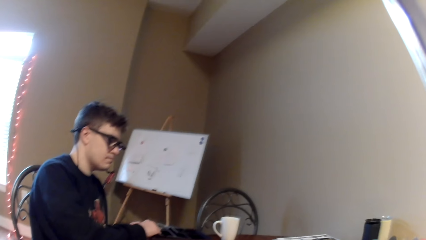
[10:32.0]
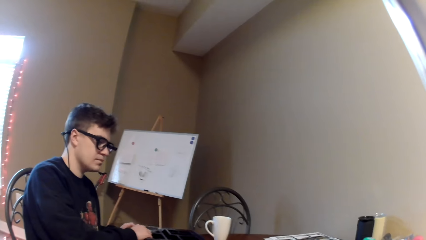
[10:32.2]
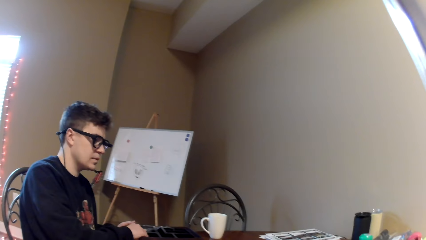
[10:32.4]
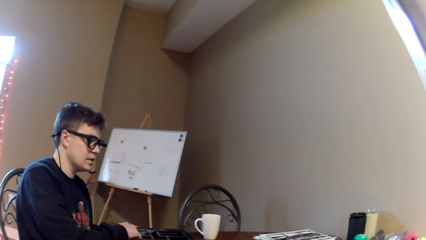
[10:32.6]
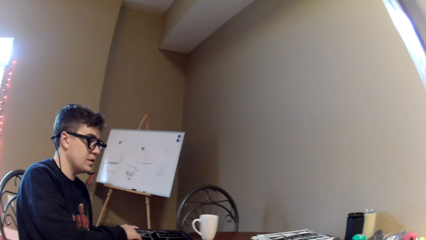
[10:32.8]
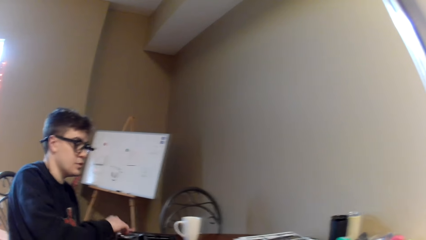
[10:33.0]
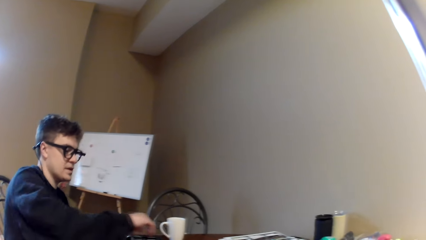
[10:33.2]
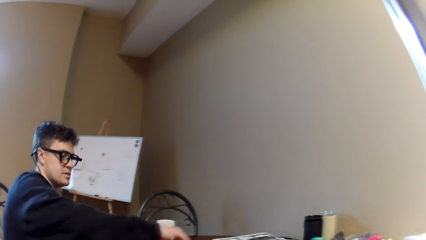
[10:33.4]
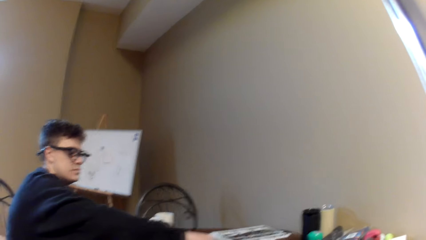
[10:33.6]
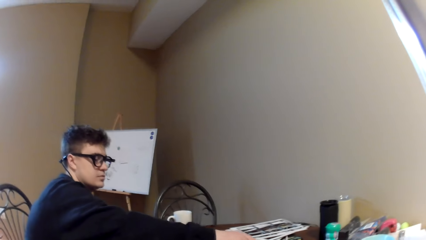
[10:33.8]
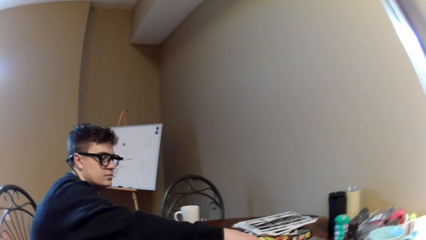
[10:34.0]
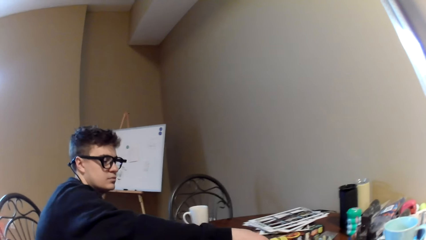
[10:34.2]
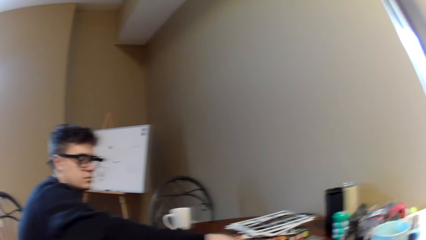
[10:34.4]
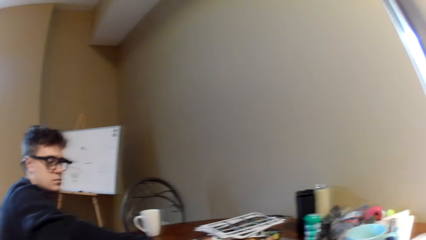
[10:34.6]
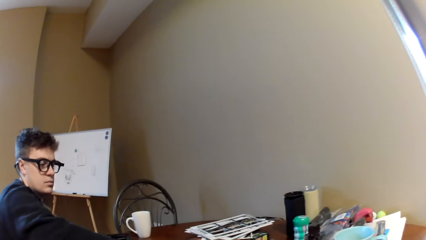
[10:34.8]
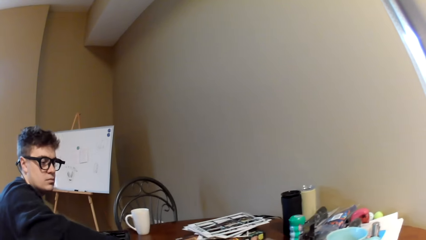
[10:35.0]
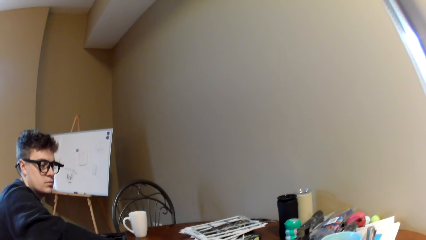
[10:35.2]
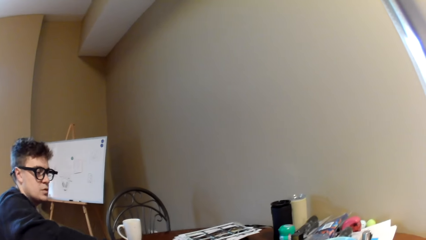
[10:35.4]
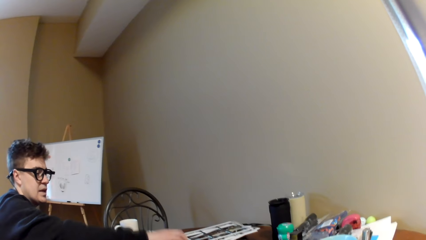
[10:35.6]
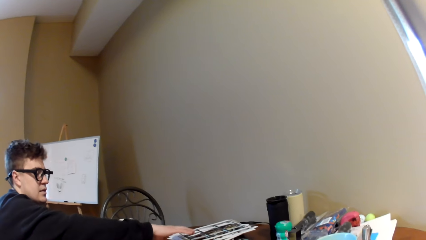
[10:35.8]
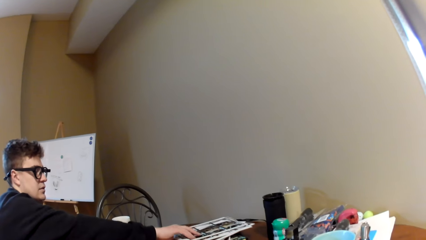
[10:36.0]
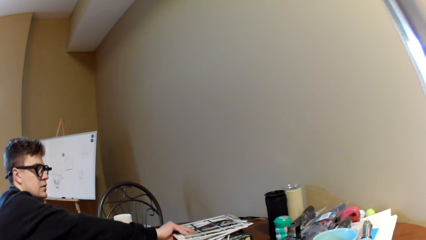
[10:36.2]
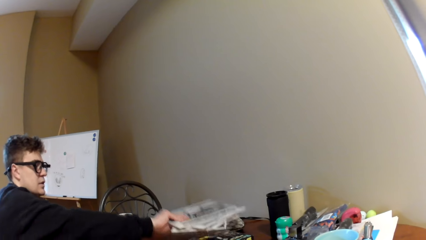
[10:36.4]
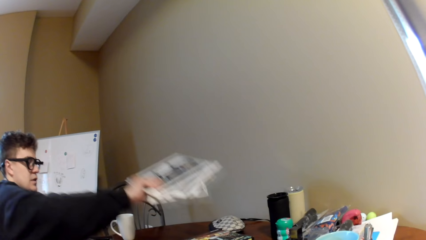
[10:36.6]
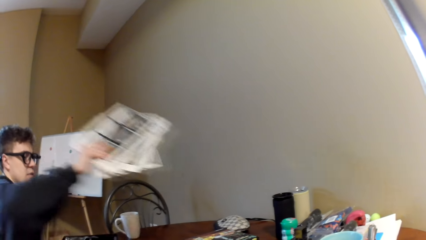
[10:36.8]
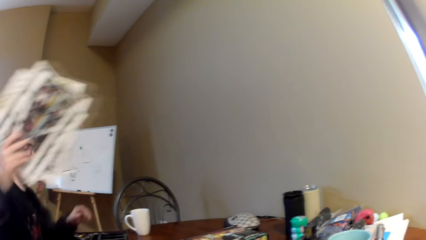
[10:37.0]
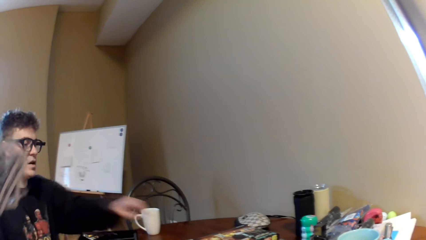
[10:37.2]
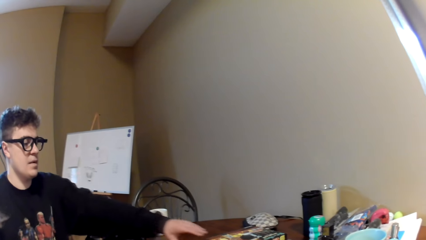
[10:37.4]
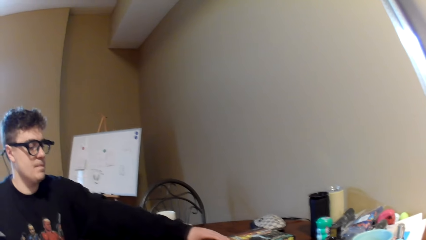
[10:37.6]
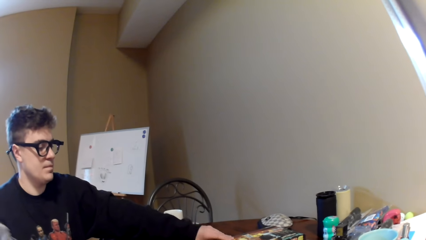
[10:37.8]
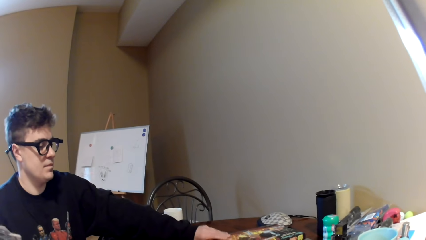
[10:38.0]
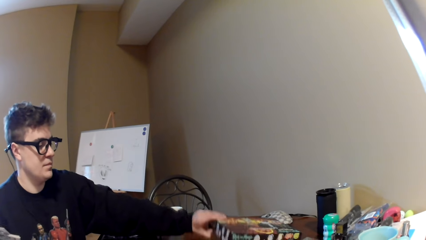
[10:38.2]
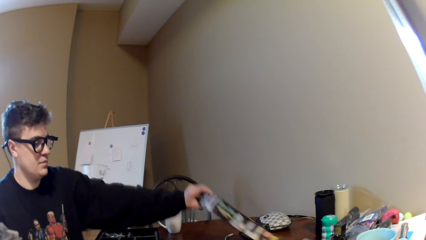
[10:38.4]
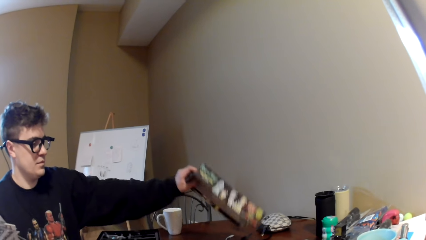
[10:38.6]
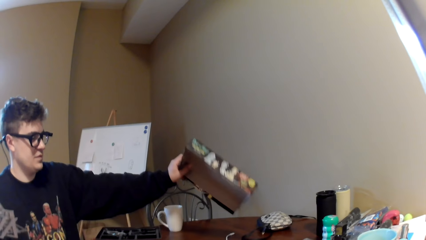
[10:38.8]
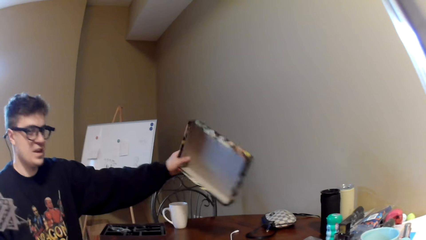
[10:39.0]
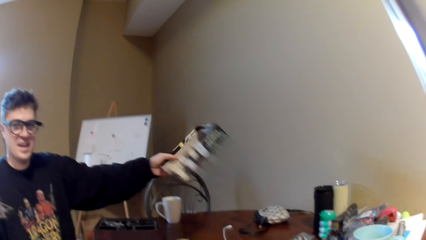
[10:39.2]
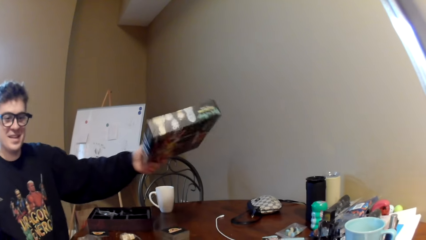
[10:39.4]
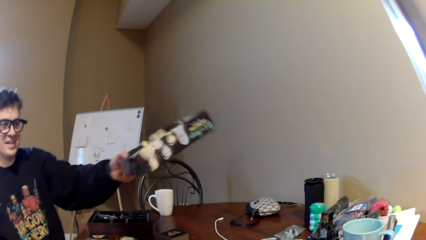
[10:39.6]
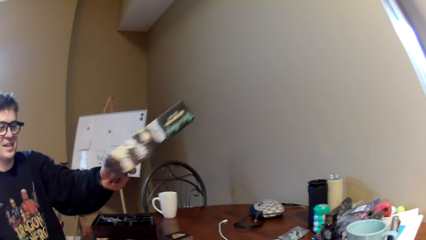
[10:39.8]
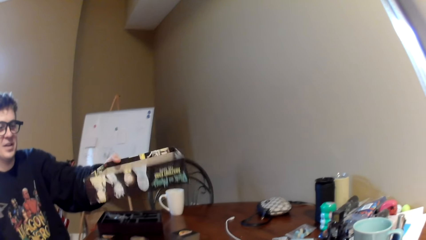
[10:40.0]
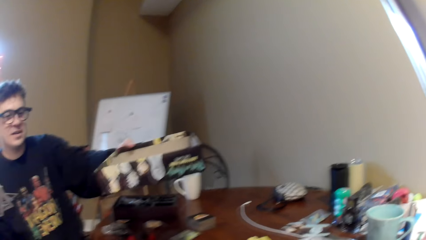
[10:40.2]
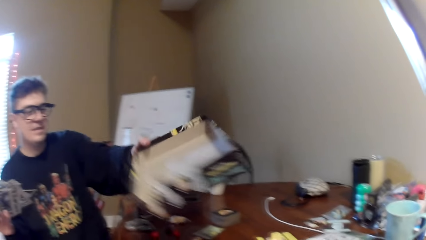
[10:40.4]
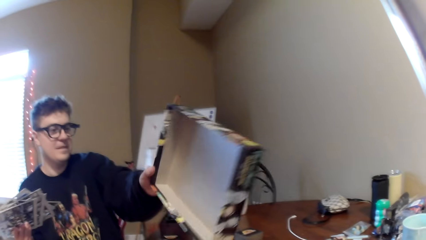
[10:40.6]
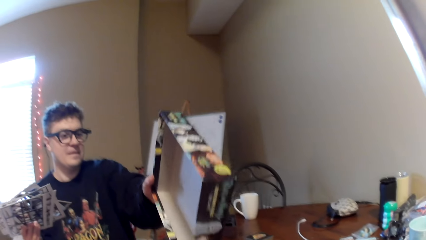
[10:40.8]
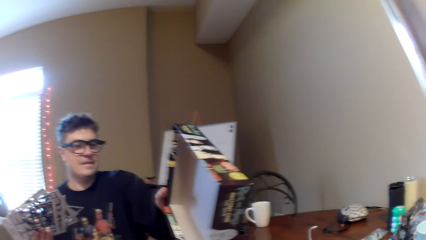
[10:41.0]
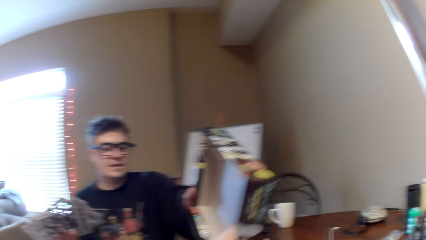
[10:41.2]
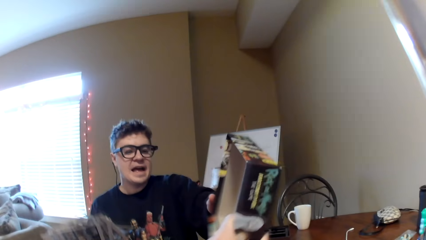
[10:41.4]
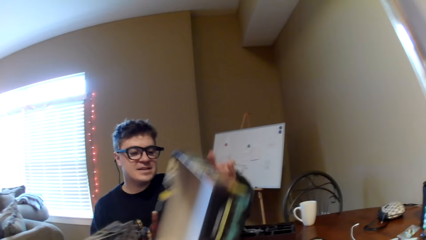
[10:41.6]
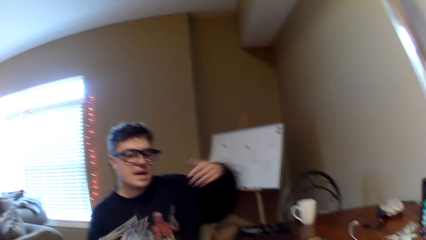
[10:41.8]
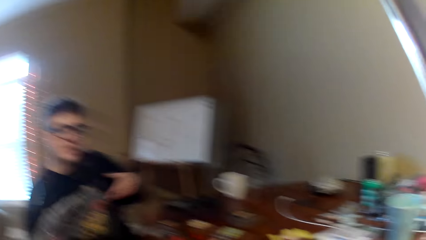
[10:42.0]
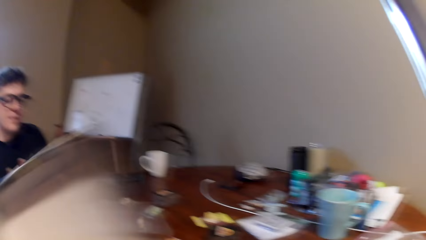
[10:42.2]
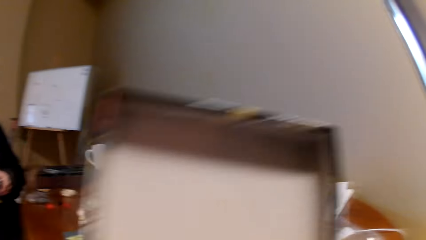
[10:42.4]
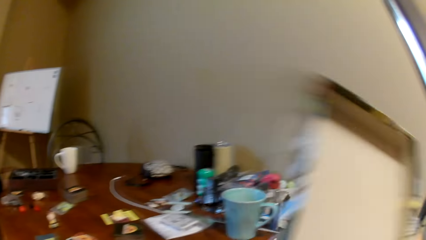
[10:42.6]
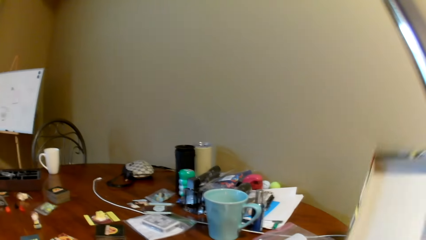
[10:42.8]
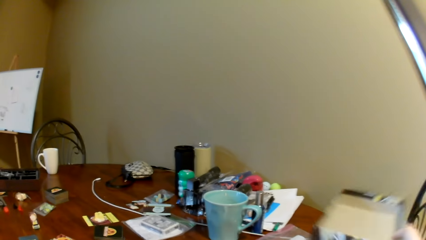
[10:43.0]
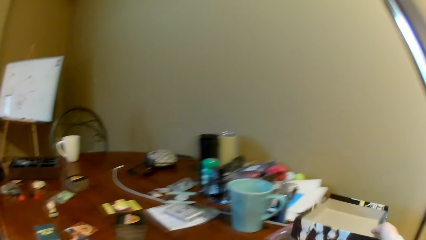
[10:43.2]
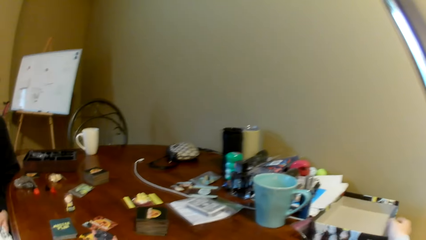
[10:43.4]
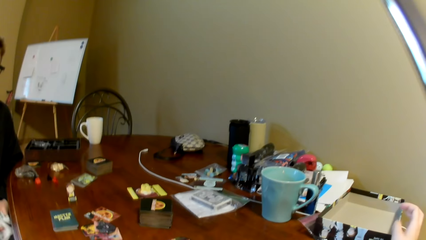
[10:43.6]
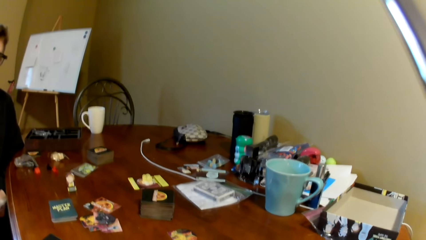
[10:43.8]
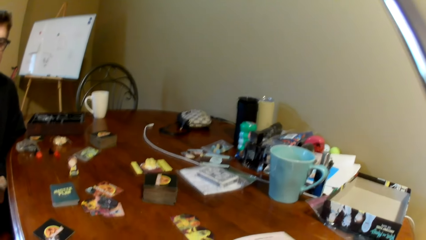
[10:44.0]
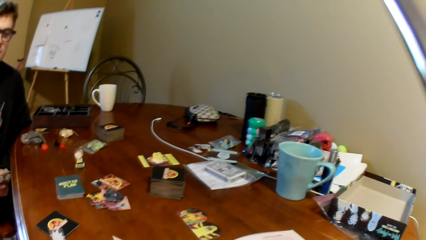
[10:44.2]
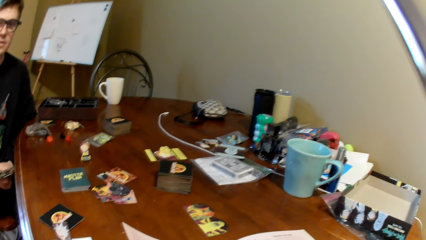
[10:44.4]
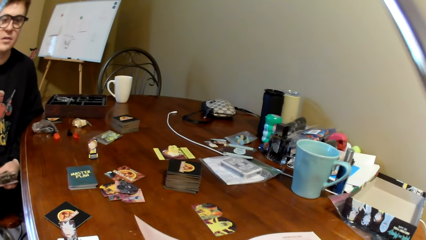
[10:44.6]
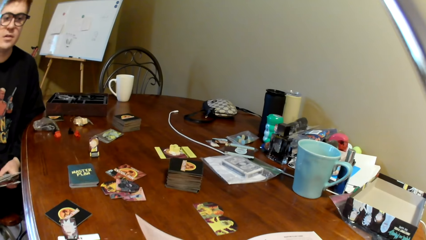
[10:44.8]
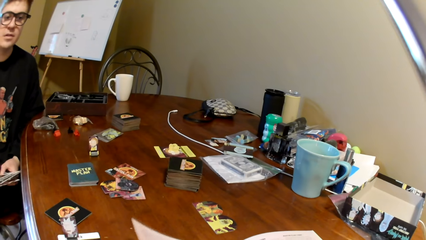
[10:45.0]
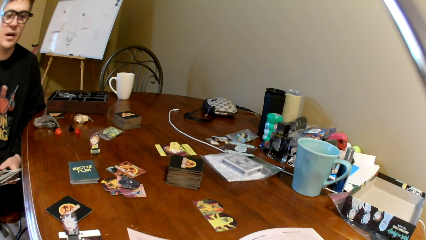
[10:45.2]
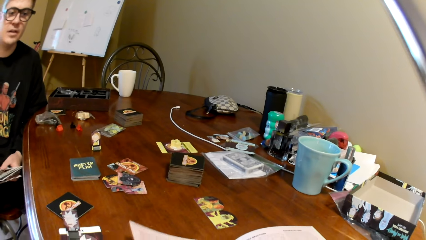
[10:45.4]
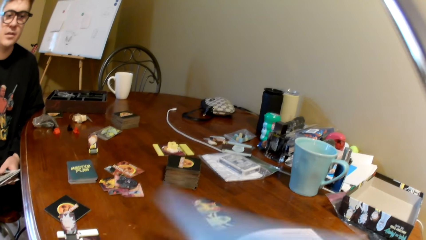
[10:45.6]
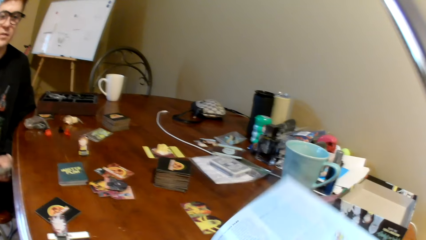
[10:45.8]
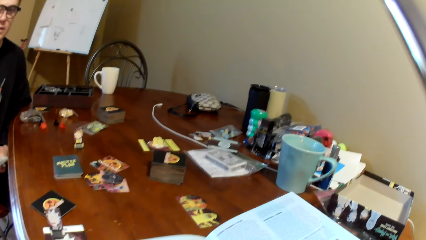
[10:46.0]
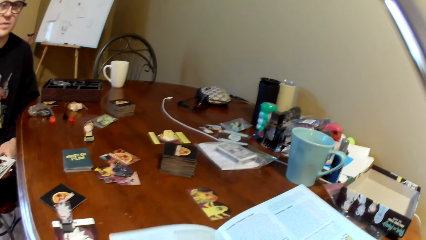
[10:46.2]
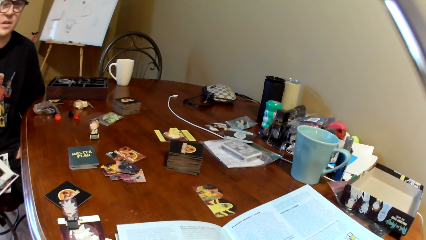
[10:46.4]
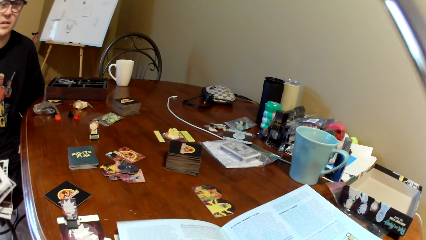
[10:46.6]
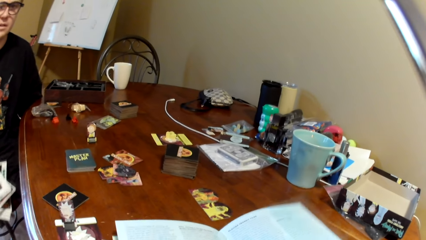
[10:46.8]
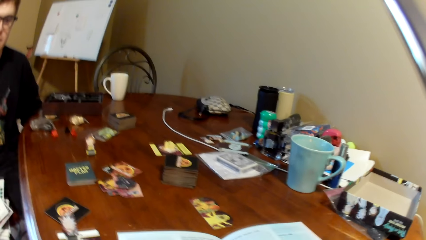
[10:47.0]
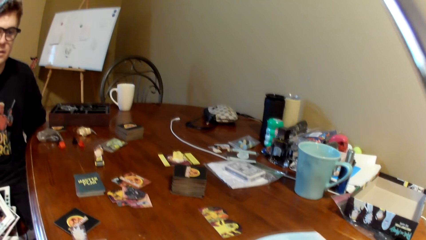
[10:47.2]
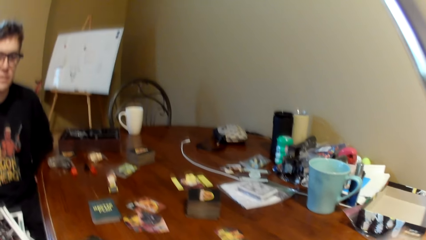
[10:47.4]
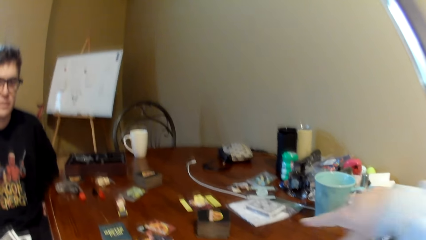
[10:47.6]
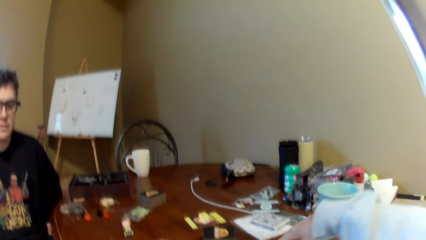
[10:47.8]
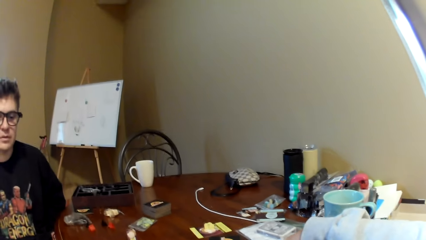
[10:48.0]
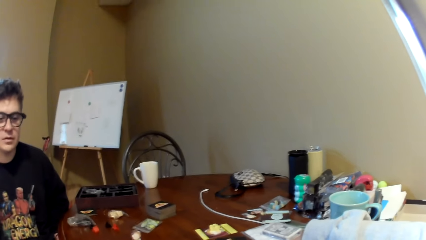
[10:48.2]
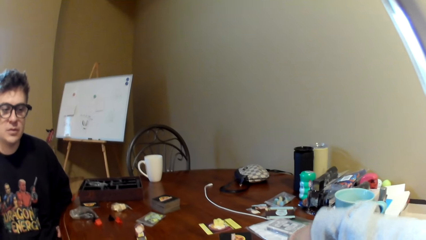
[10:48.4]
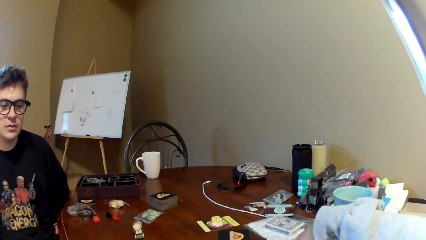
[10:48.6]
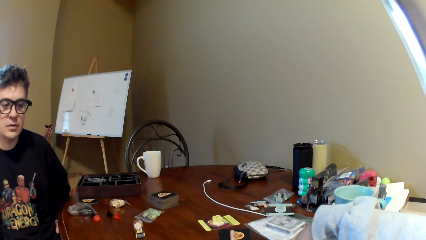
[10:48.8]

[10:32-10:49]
The camera wearer looks around. A man converses with the camera wearer, stretches his hand on the table, lifts the right hand, and touches the playing cards. The camera wearer looks around. The man converses with the camera wearer, picks up the card holders, picks up the box, converses with the camera wearer, holds the box, and shows the box to the camera wearer. The camera wearer picks up the box from the man. They hold the box, hold the box with the other hand, and place the box on the table. The man converses with the camera wearer. The camera wearer looks at the book and turns the page of the magazine. The man converses with the camera wearer.
